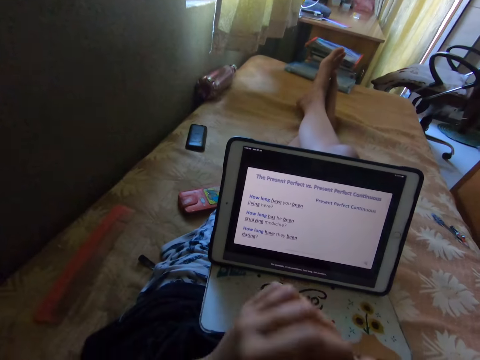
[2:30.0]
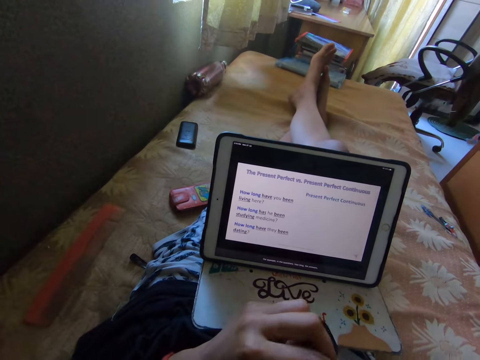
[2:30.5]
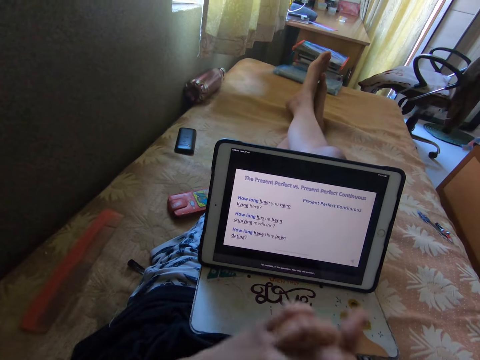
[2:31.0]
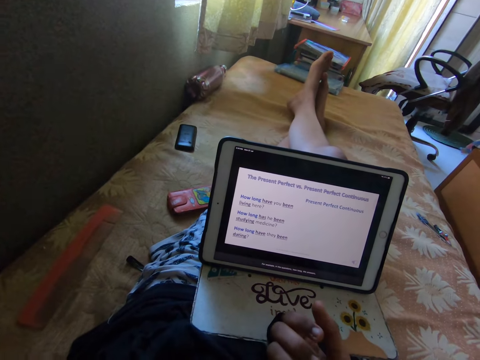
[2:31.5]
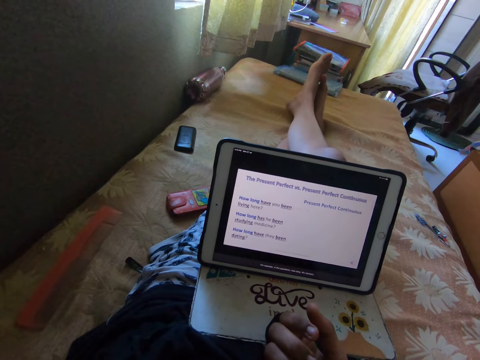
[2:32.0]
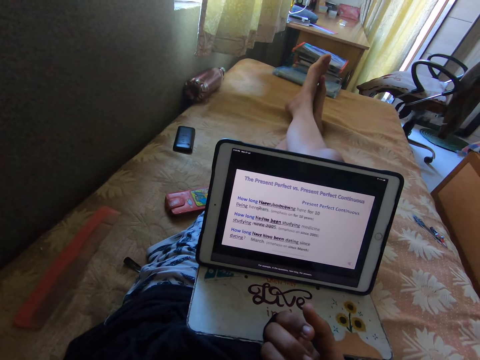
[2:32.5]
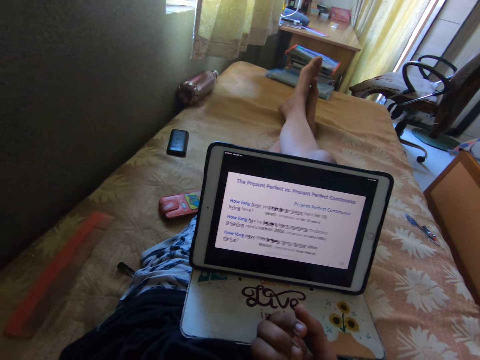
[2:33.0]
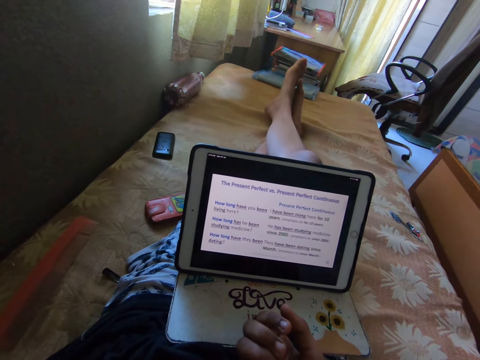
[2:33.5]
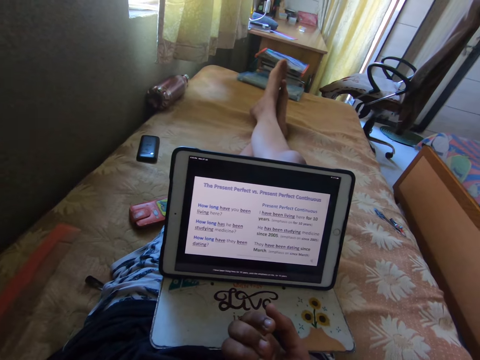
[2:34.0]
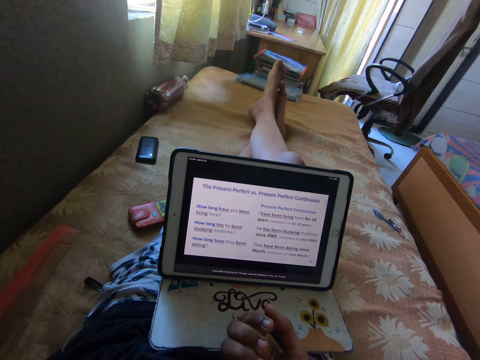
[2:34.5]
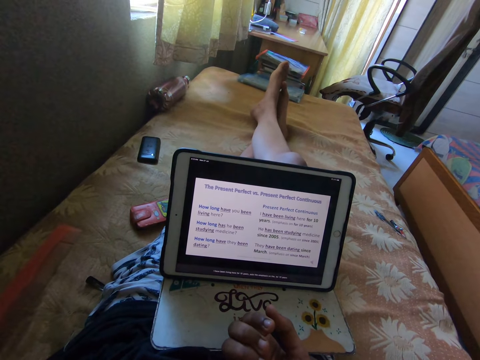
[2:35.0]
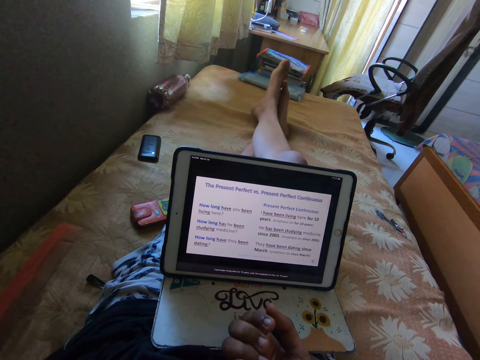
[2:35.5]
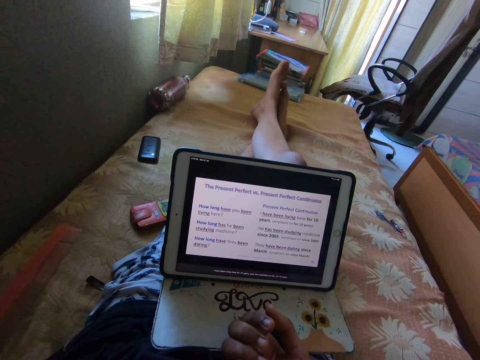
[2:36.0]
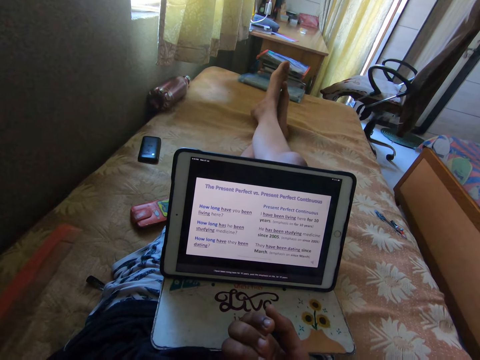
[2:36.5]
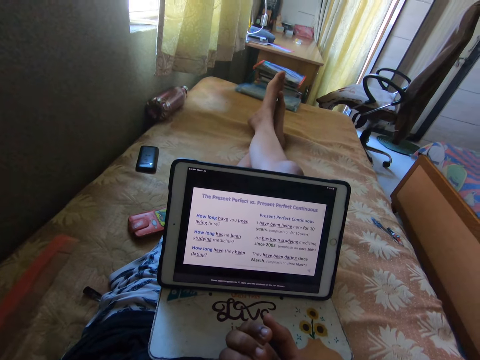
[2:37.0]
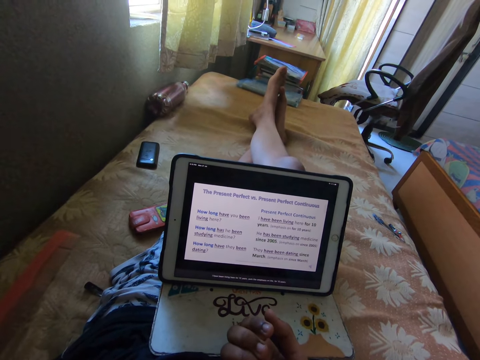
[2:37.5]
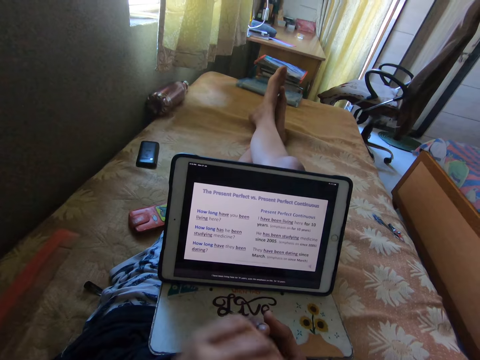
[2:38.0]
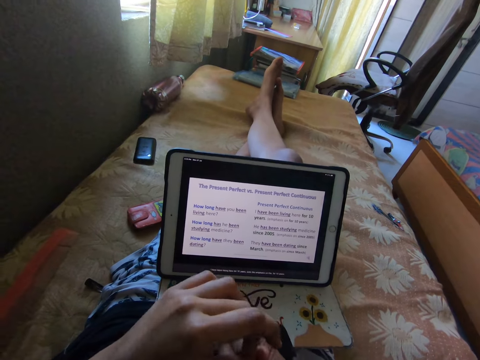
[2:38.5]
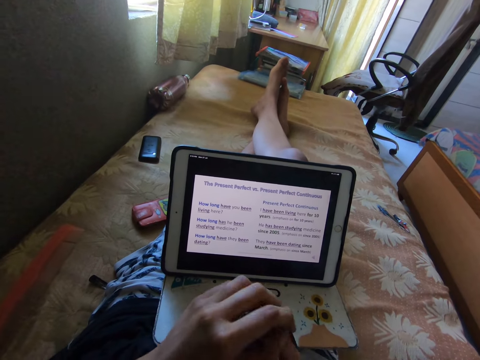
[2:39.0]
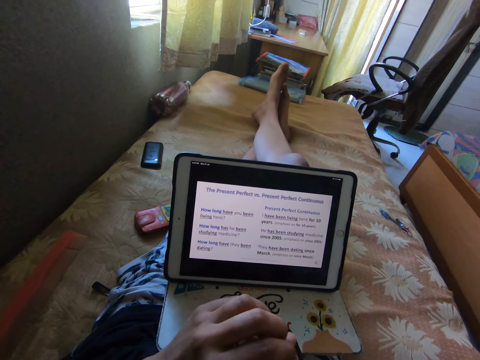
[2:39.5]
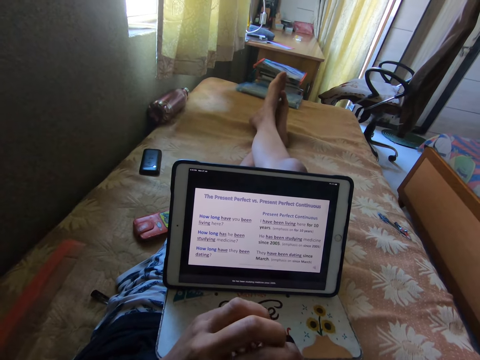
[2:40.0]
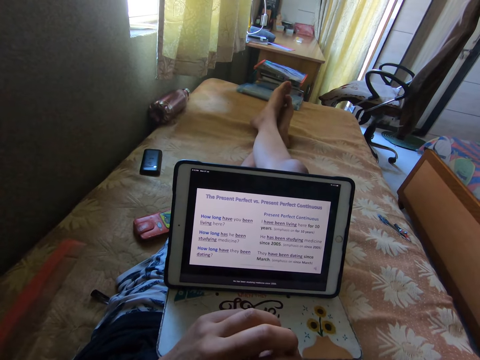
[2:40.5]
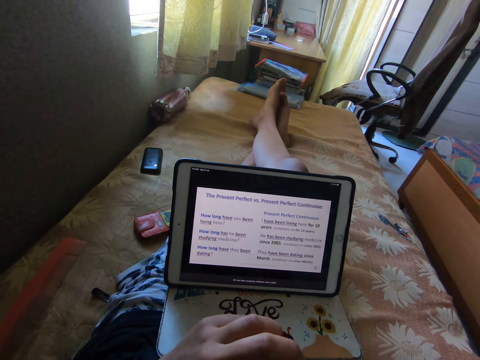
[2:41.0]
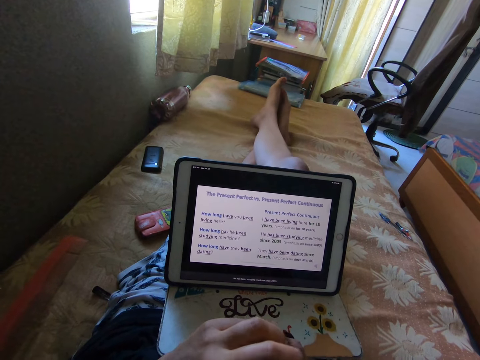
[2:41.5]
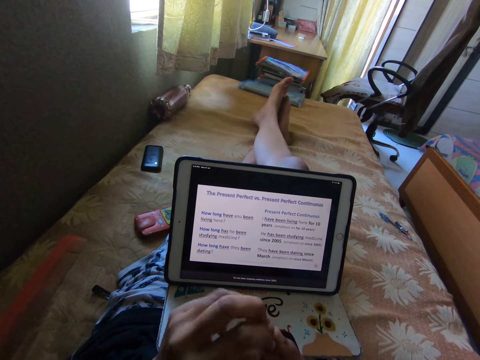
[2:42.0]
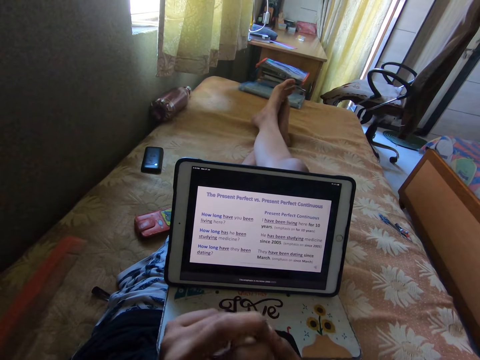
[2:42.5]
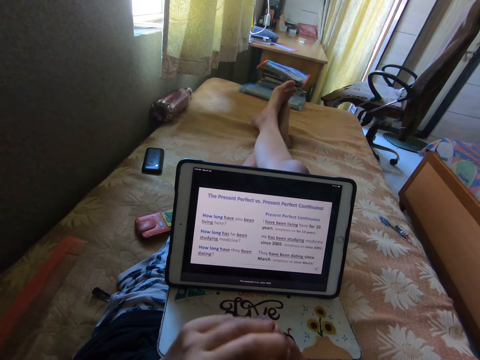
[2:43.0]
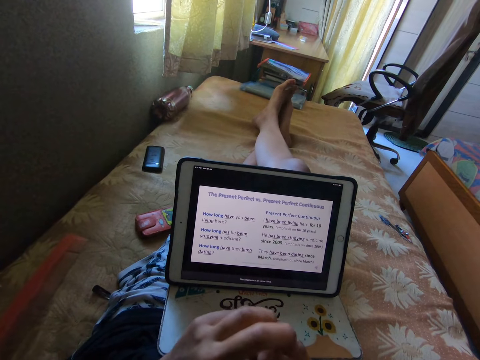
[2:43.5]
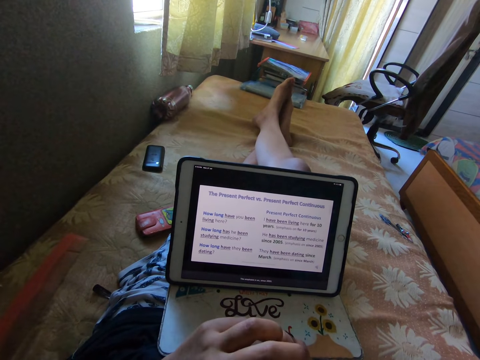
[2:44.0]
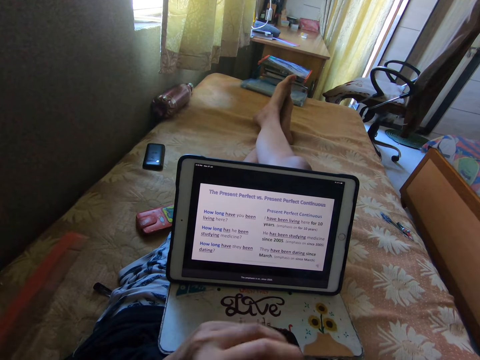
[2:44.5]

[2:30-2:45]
The camera wearer reads on the tablet. They look at fingers. They watch a video on the iPad. They read on the tablet and play with an item in the hands.

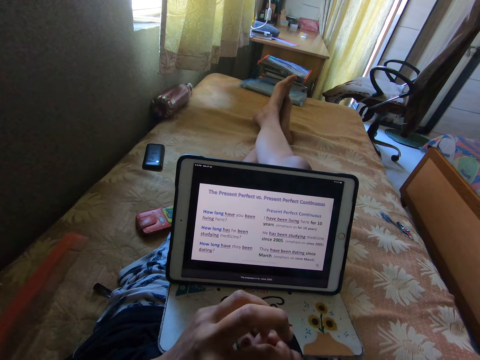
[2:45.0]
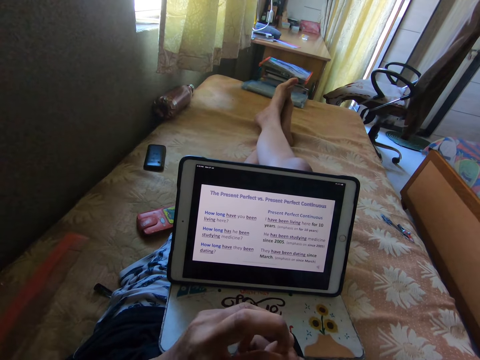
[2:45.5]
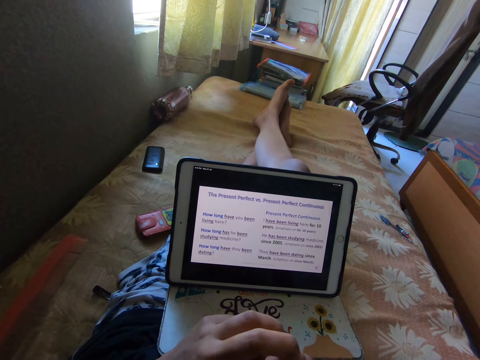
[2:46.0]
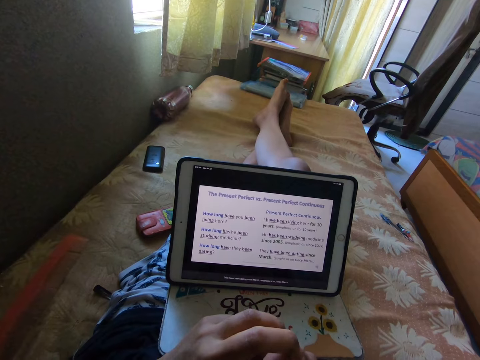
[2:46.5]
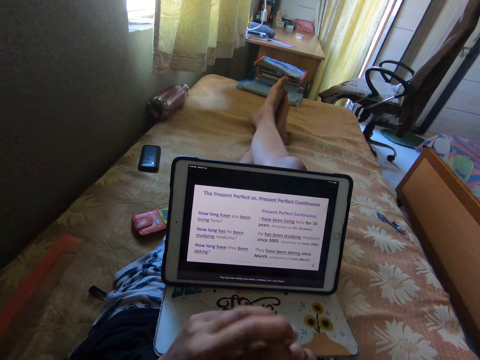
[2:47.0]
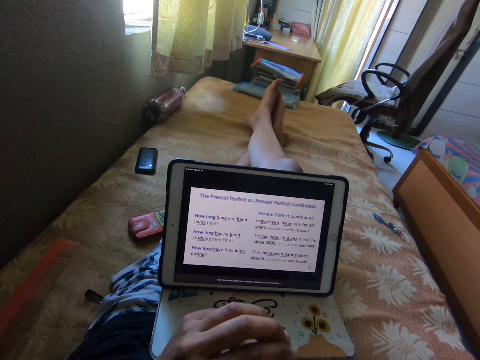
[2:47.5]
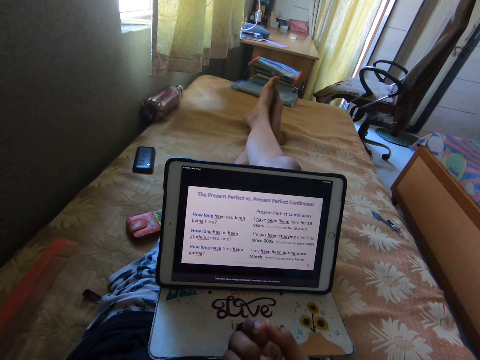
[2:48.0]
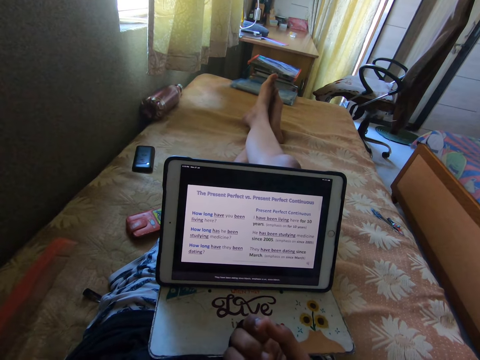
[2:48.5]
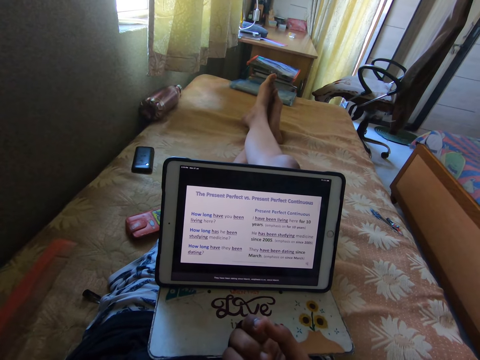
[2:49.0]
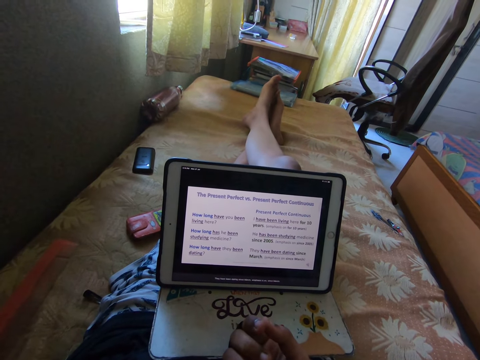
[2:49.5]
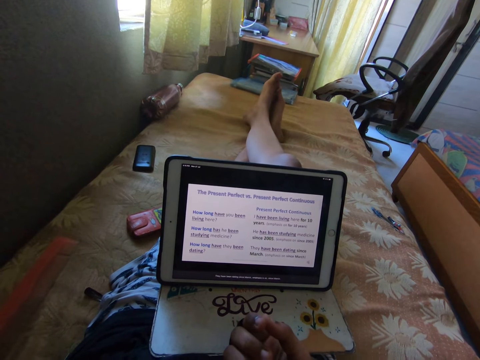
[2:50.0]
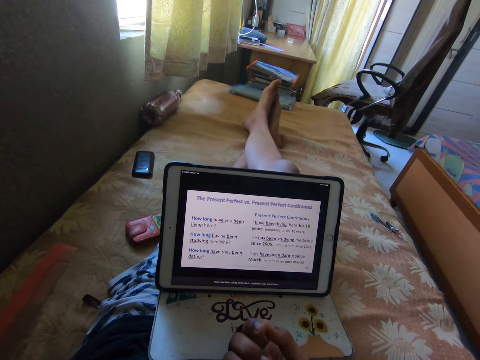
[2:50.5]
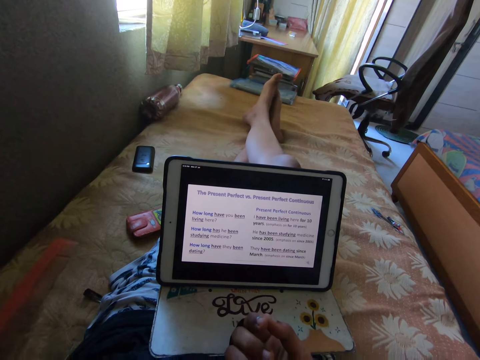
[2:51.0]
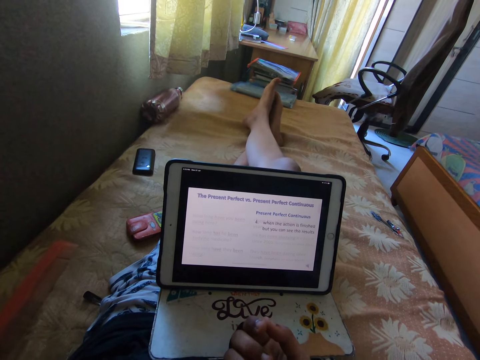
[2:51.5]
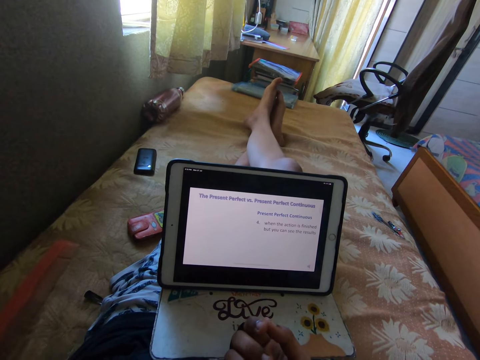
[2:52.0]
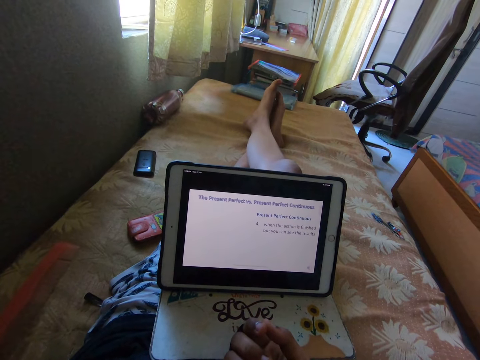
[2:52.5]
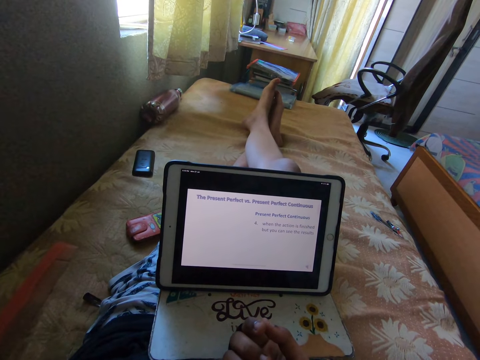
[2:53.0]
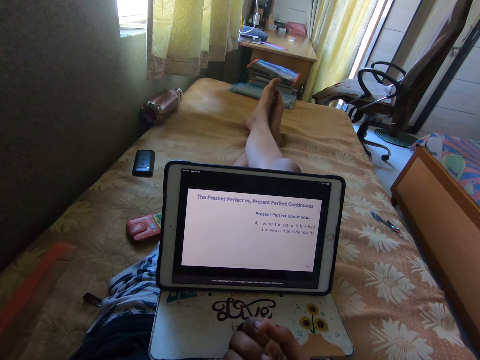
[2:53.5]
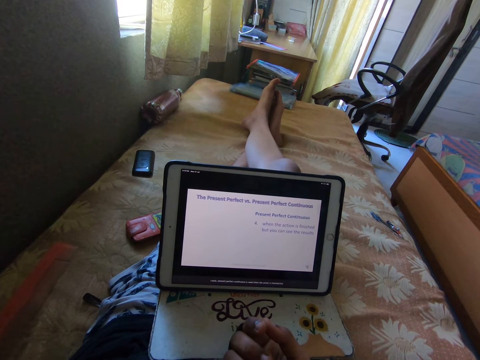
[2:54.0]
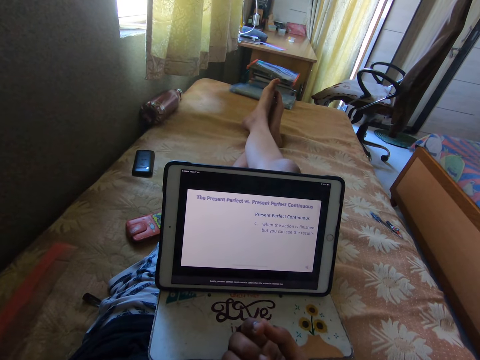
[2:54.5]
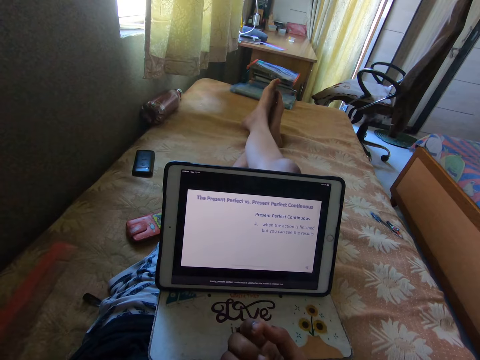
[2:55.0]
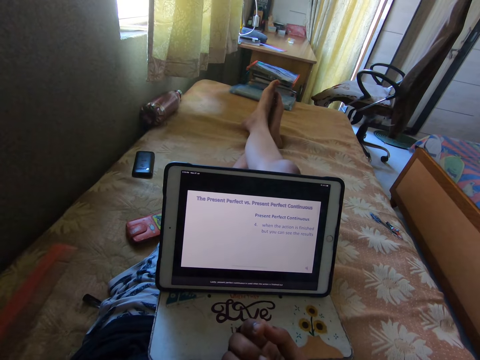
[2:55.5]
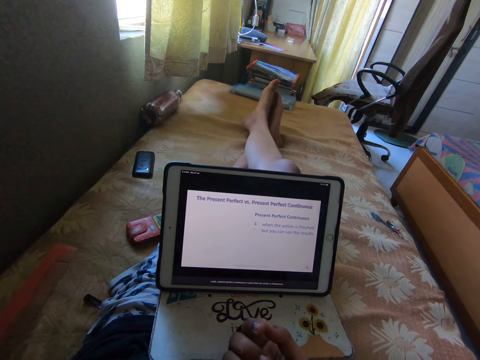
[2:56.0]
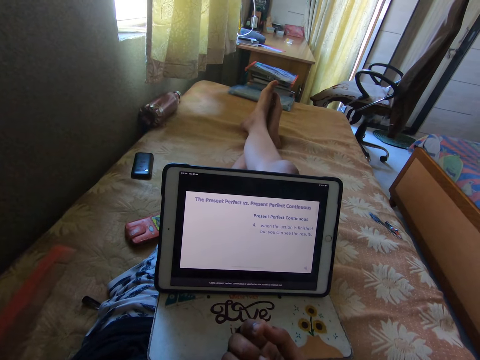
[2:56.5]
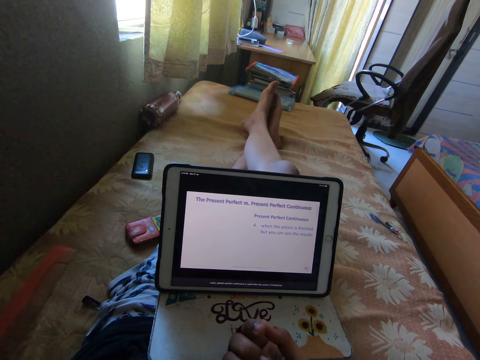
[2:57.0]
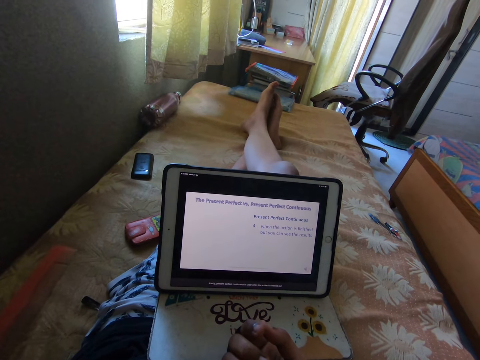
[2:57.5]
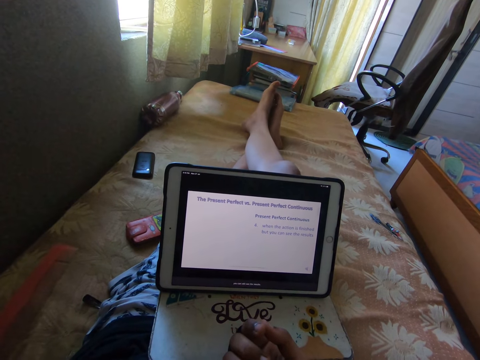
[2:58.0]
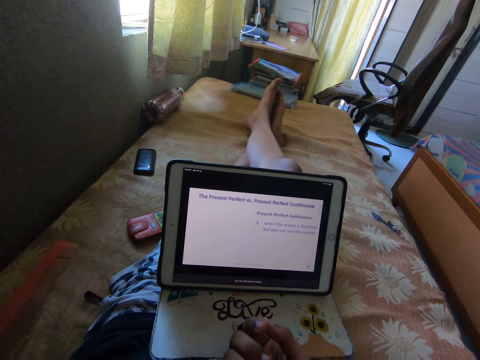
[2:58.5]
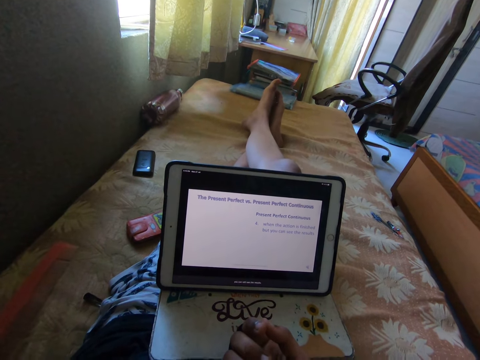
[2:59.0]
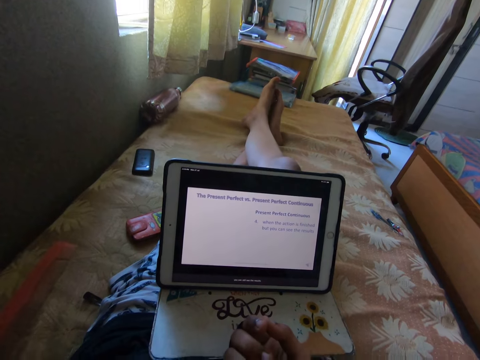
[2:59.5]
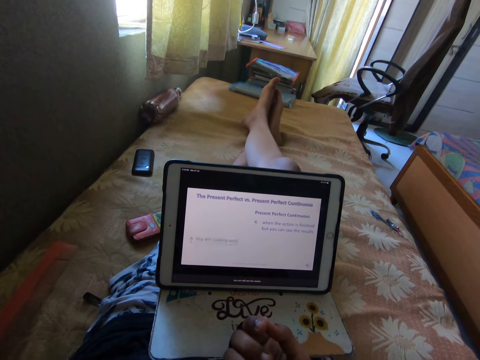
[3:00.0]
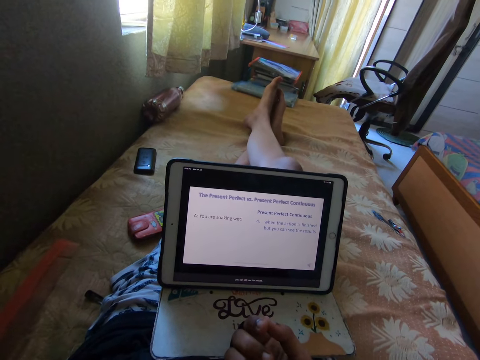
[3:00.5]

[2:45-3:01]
The camera wearer reads on the tablet.
